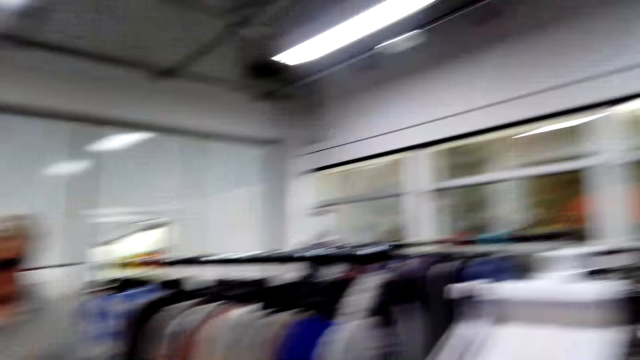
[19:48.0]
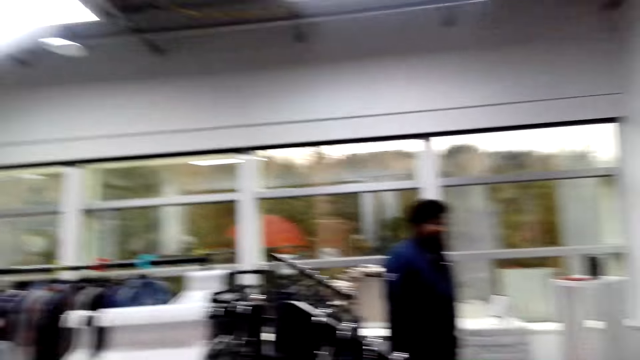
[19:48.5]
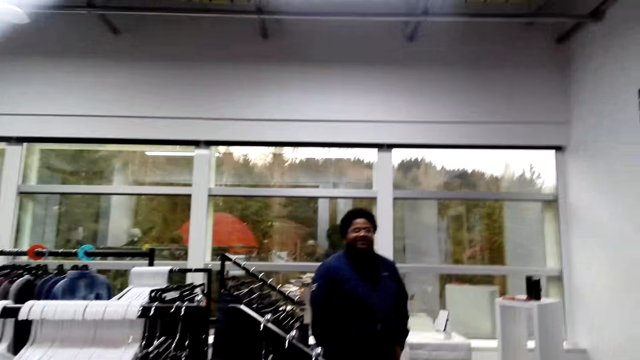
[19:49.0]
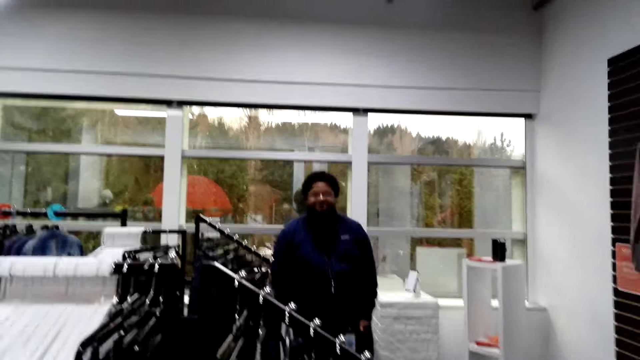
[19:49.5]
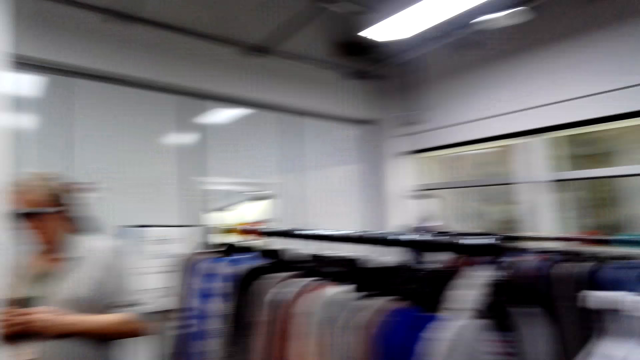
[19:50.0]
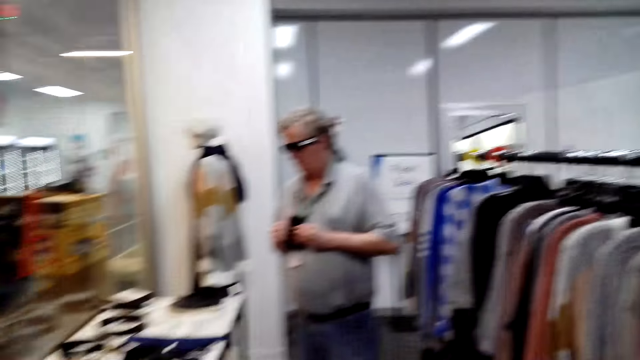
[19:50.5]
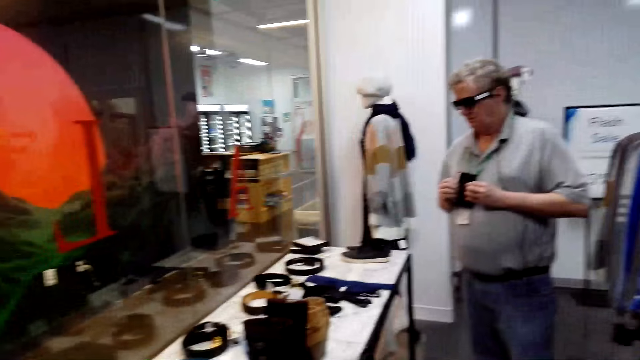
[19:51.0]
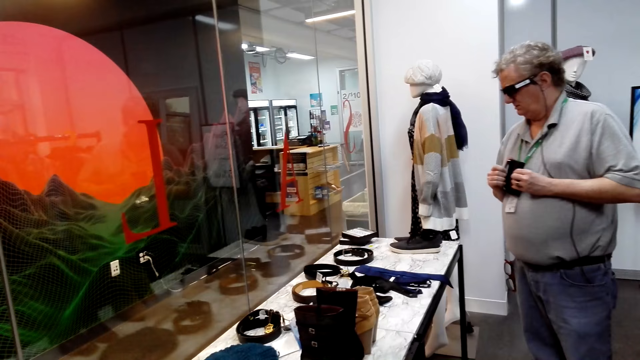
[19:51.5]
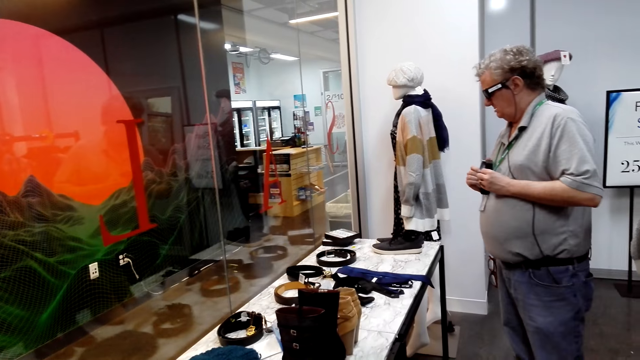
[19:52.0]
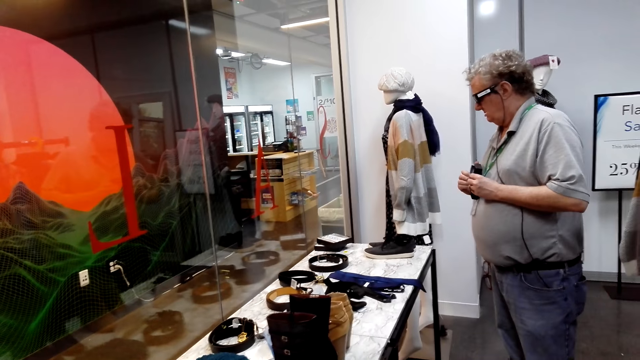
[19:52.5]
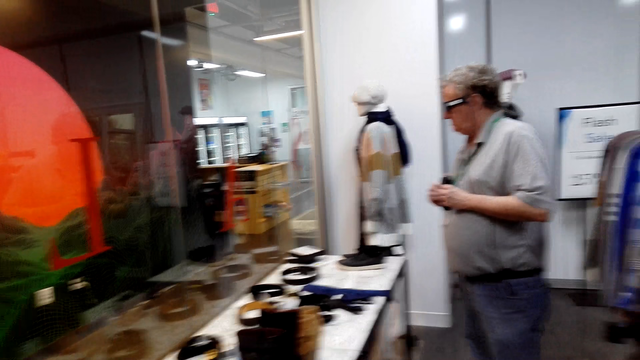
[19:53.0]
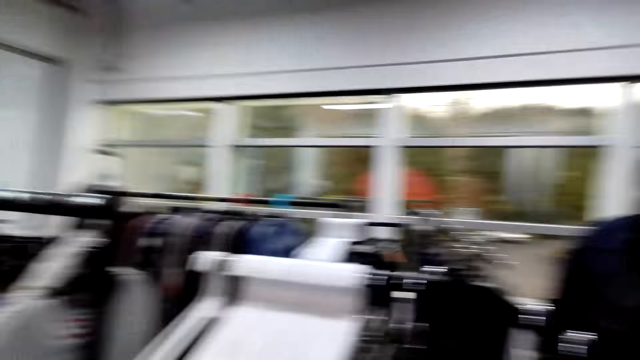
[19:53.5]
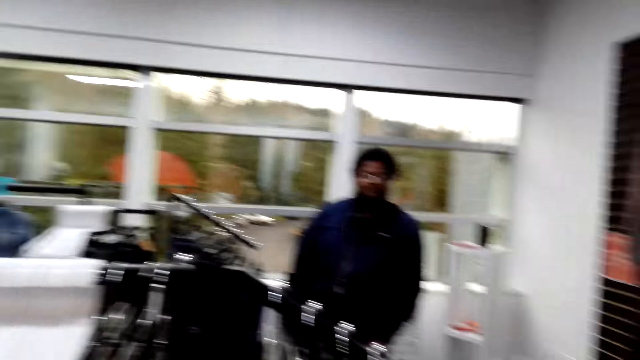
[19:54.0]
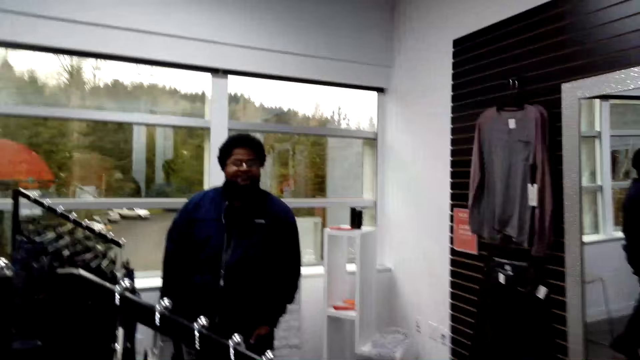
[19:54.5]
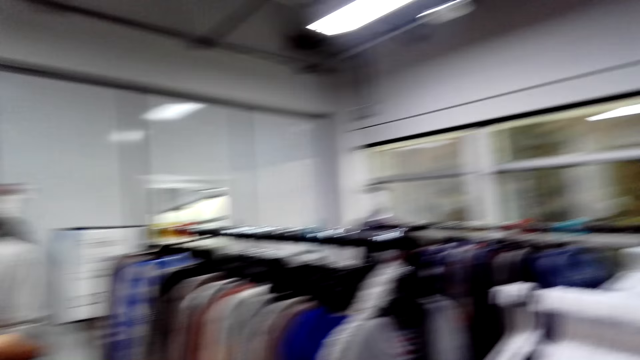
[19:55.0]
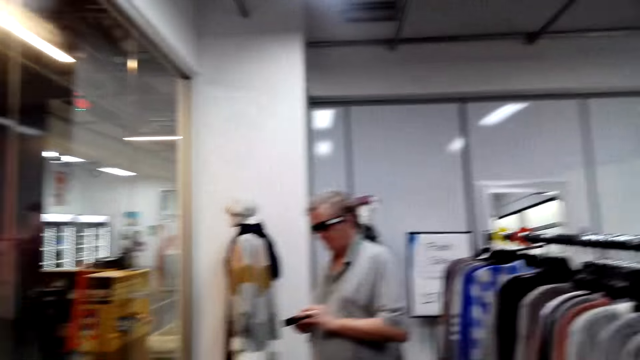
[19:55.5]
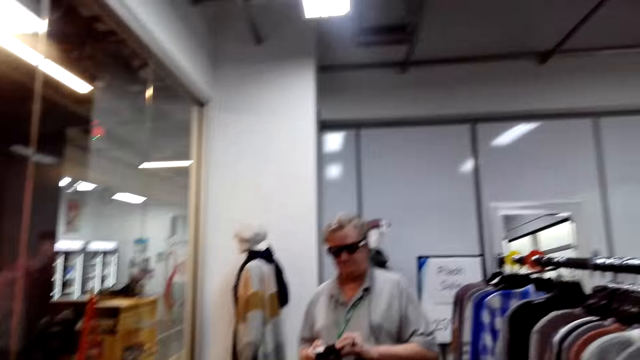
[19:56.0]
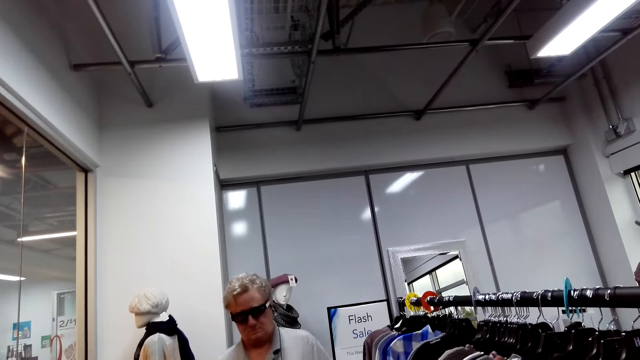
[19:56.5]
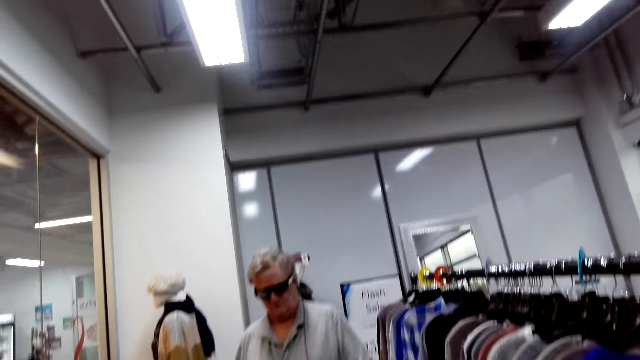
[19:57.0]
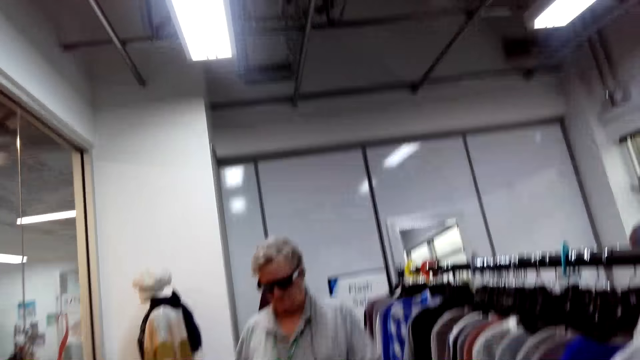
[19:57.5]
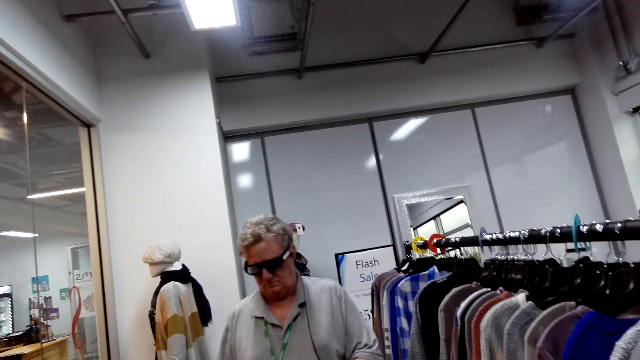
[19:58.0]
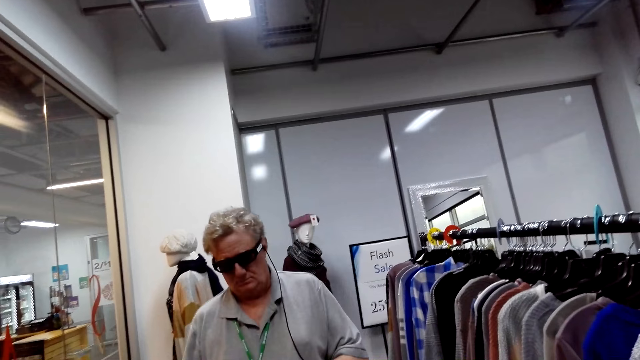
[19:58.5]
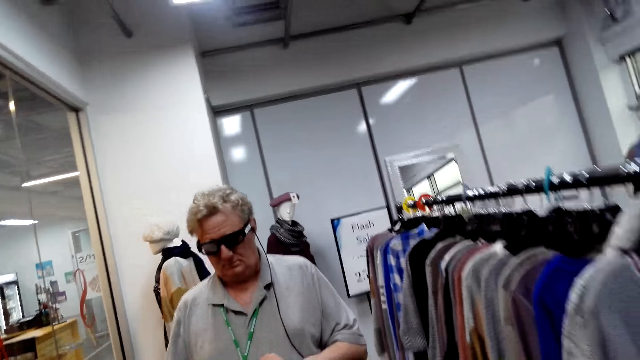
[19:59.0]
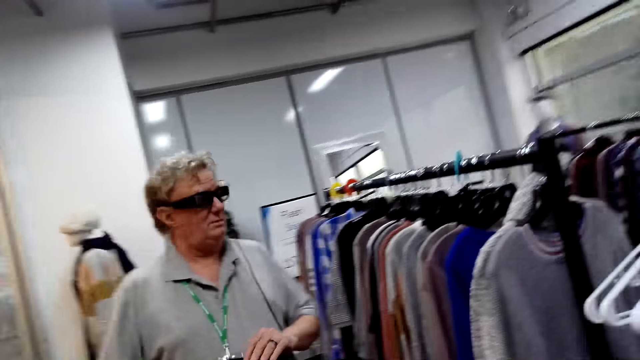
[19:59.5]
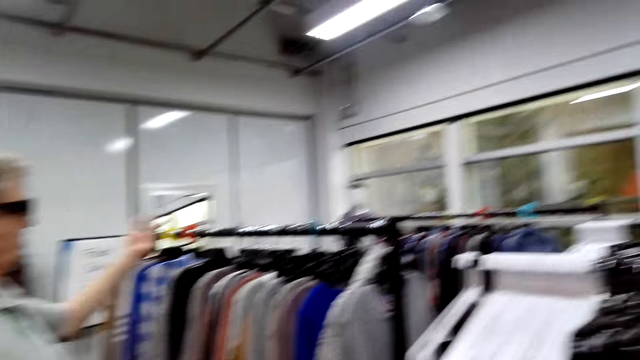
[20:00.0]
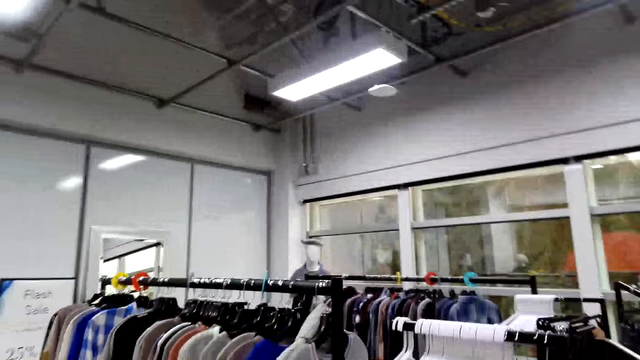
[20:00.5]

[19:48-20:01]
A man picks up the box. The camera wearer converses with the man. They look around. They converse with another man and the man.

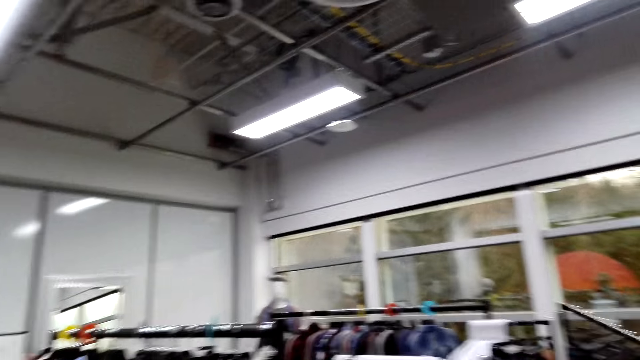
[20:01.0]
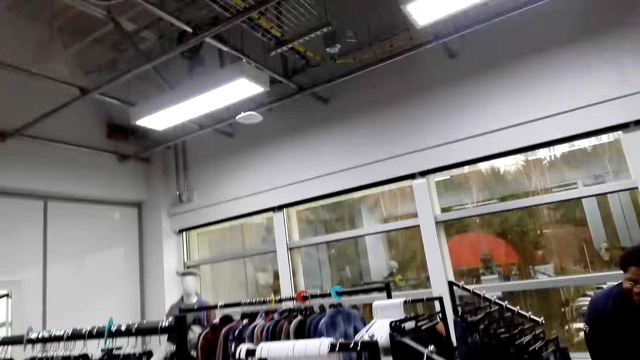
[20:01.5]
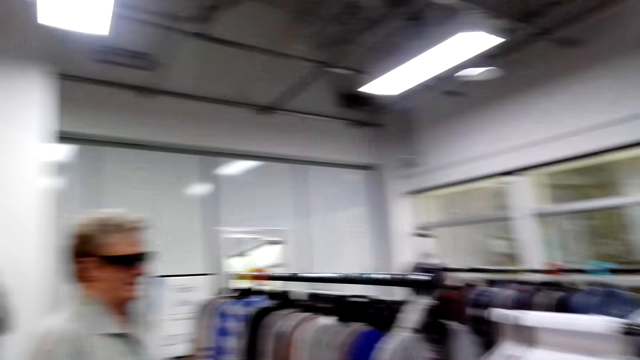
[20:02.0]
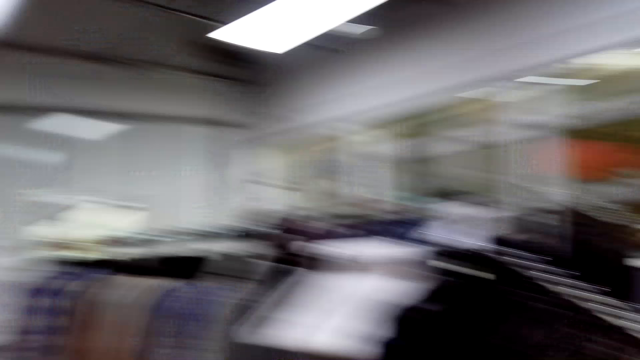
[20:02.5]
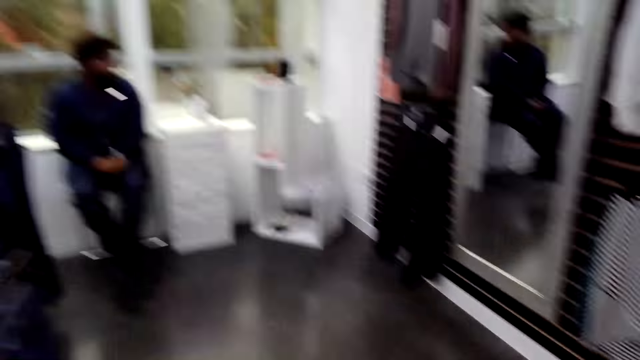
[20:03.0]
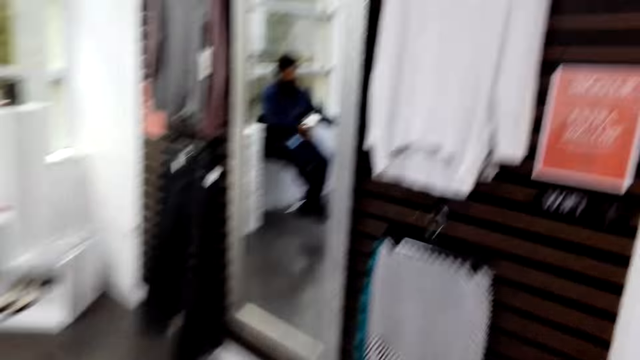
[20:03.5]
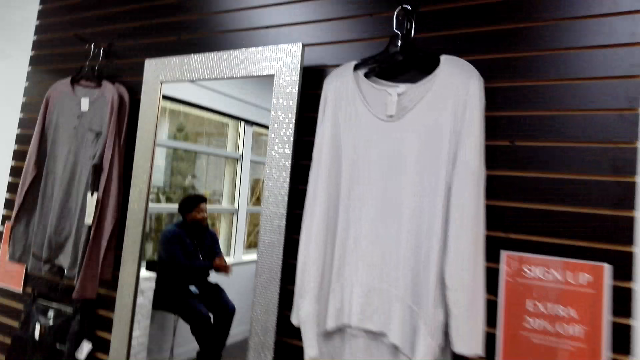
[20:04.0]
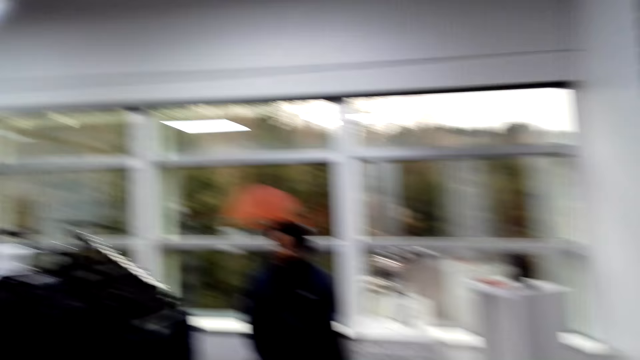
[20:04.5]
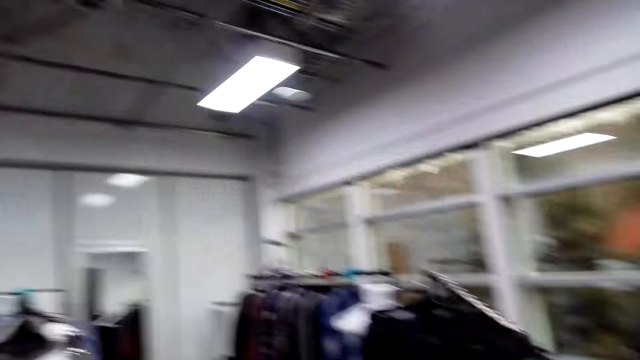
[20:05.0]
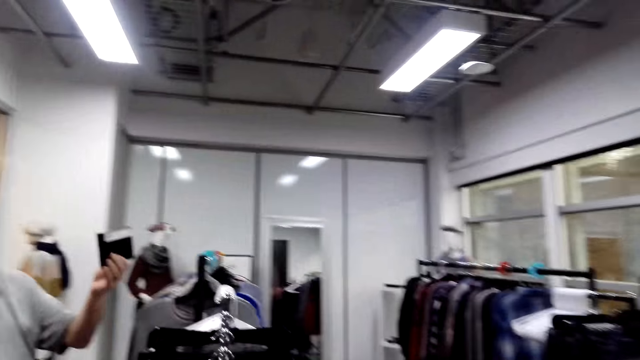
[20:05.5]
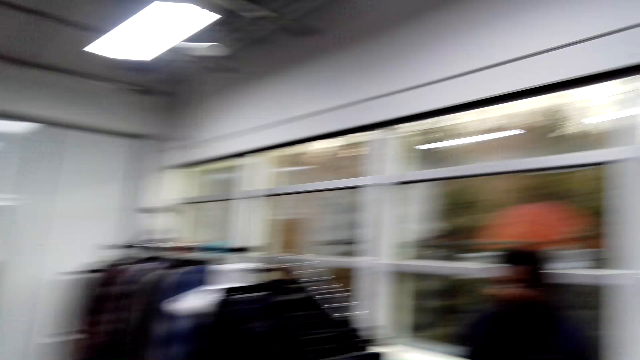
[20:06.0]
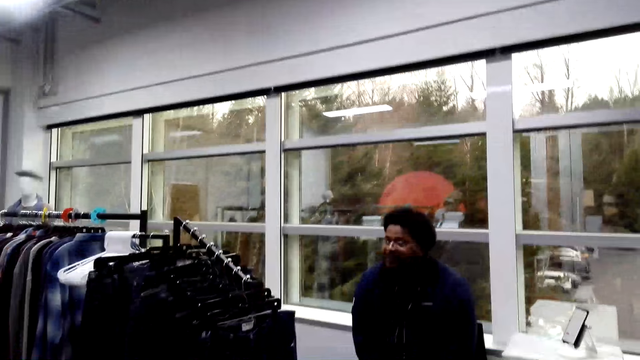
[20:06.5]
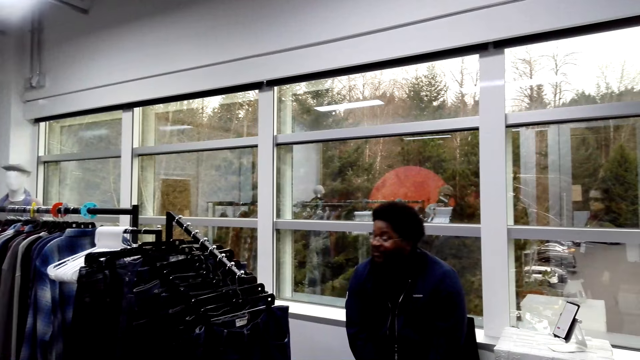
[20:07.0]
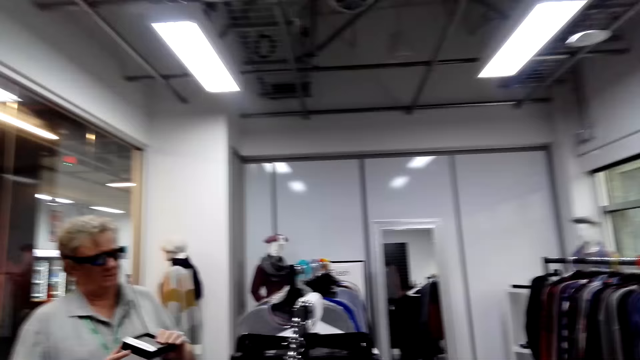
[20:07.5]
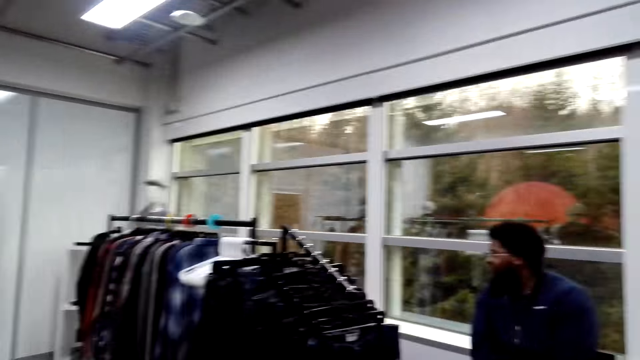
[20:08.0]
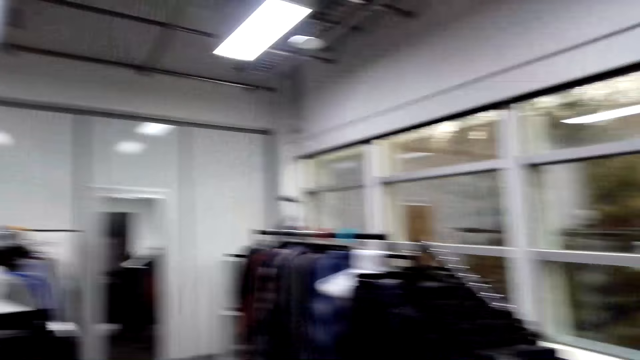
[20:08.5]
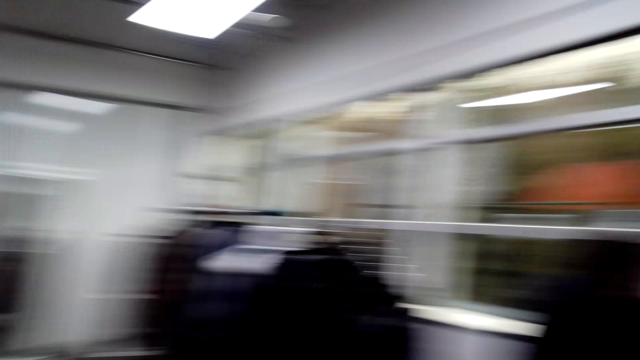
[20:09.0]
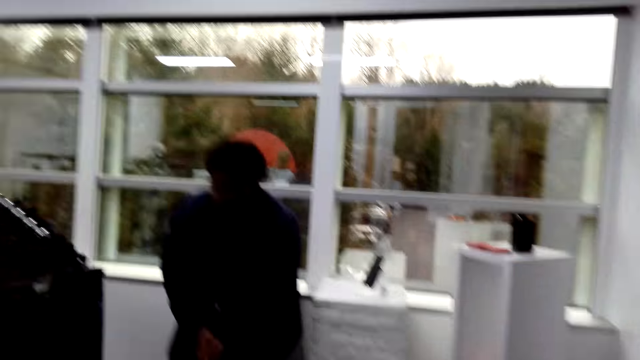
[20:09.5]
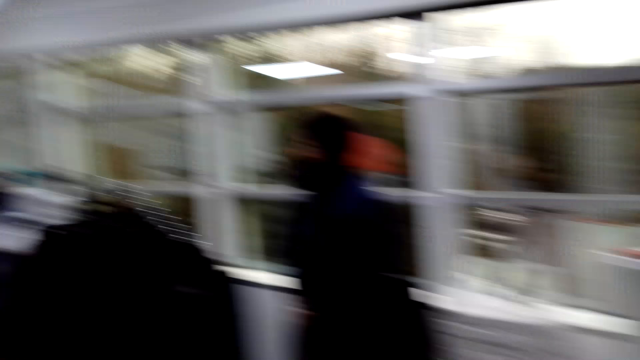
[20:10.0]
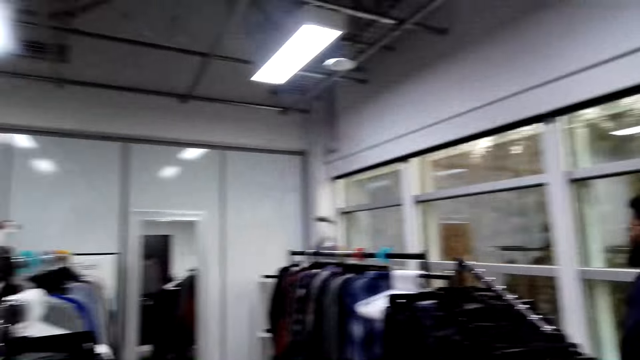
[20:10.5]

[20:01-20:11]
The camera wearer looks around. They converse with a man. They look around.
